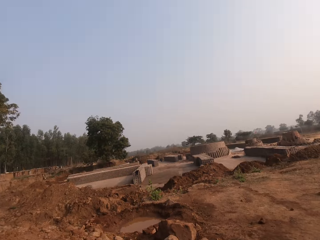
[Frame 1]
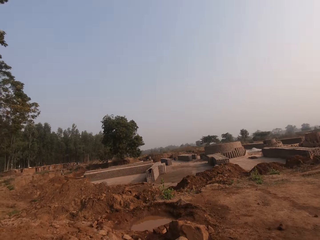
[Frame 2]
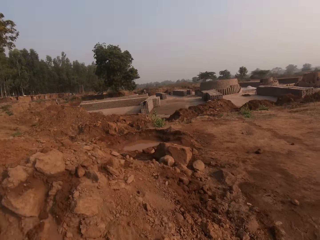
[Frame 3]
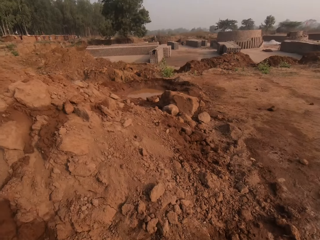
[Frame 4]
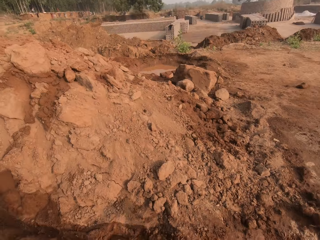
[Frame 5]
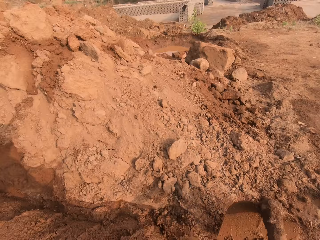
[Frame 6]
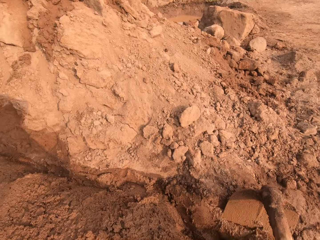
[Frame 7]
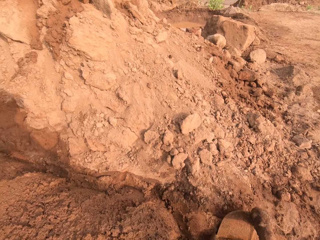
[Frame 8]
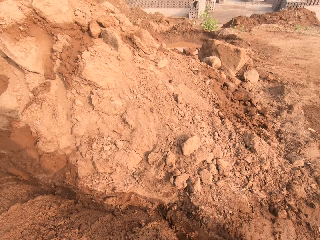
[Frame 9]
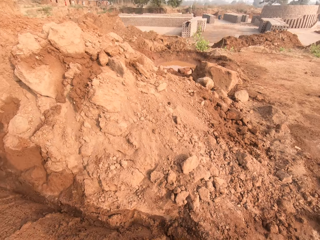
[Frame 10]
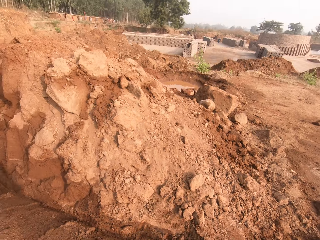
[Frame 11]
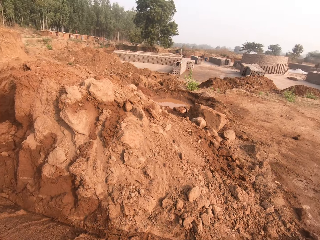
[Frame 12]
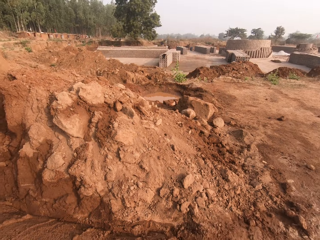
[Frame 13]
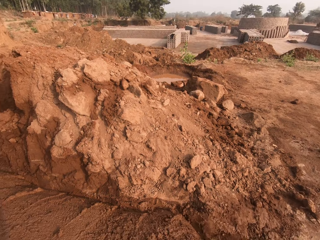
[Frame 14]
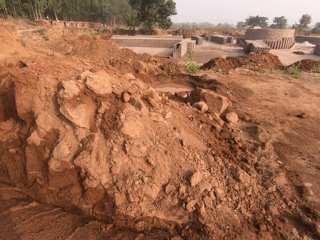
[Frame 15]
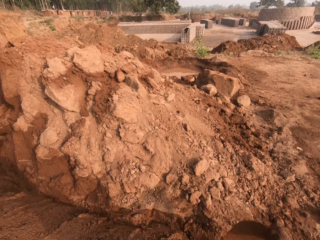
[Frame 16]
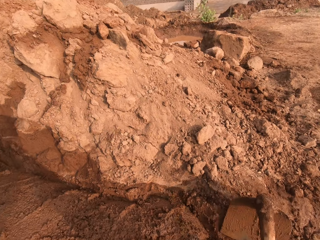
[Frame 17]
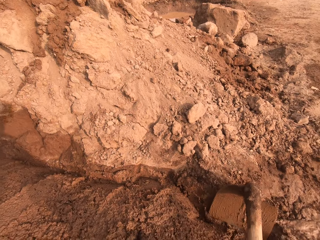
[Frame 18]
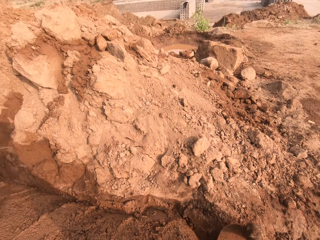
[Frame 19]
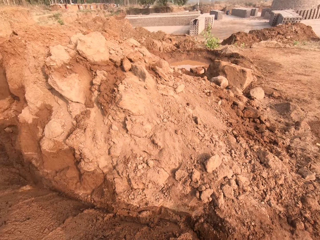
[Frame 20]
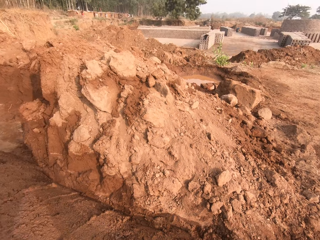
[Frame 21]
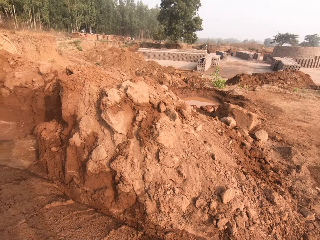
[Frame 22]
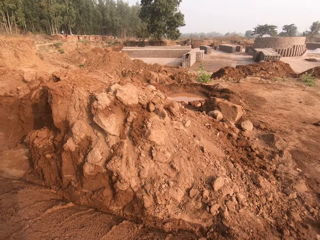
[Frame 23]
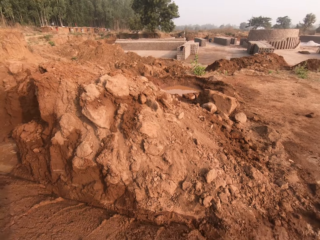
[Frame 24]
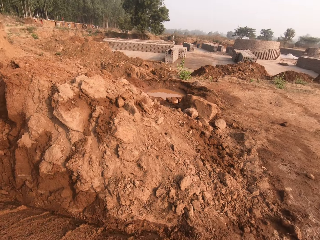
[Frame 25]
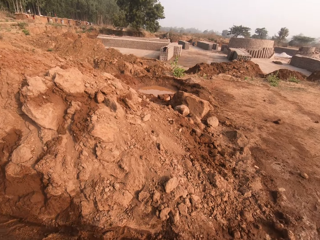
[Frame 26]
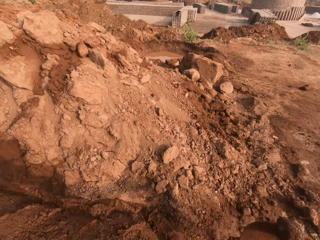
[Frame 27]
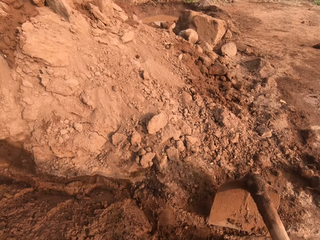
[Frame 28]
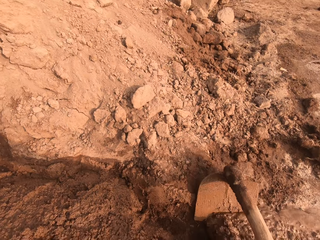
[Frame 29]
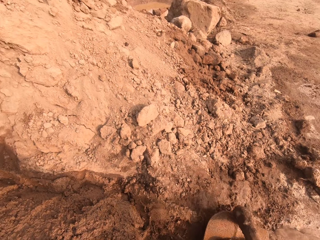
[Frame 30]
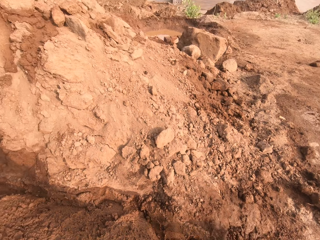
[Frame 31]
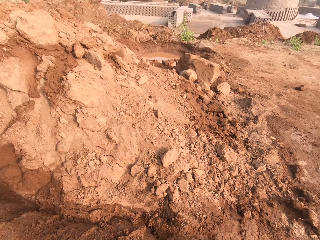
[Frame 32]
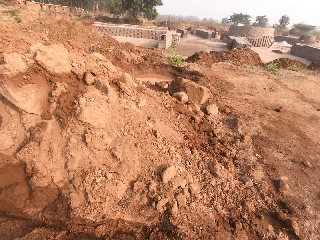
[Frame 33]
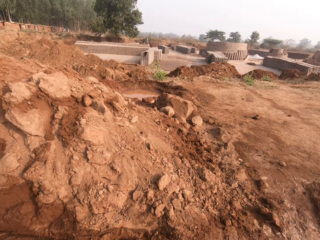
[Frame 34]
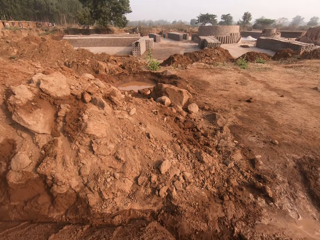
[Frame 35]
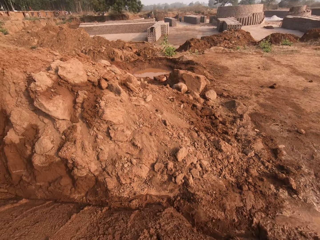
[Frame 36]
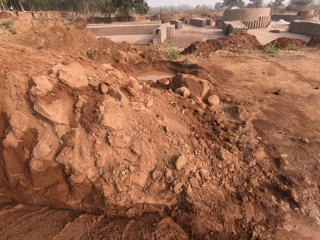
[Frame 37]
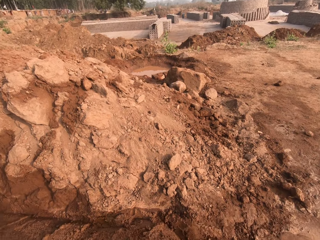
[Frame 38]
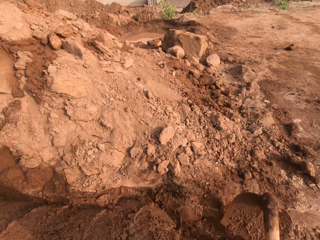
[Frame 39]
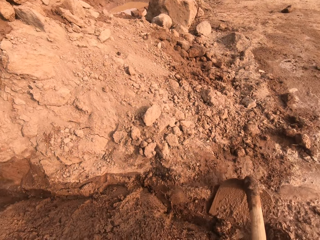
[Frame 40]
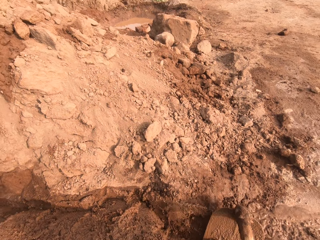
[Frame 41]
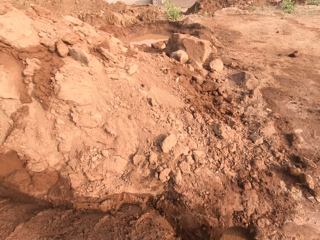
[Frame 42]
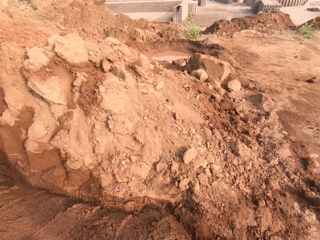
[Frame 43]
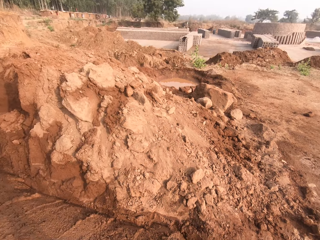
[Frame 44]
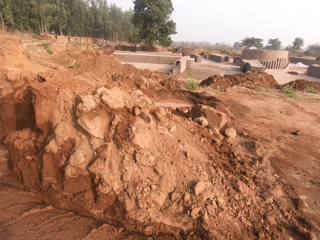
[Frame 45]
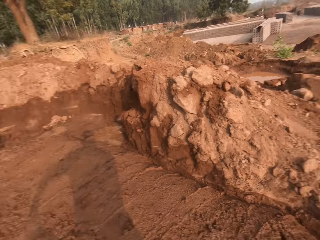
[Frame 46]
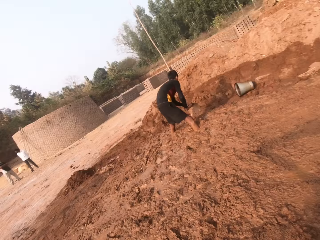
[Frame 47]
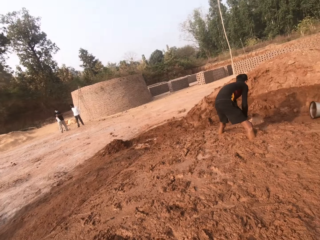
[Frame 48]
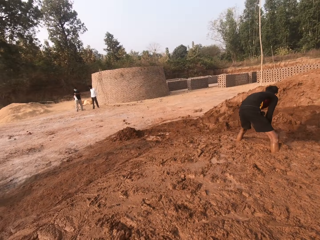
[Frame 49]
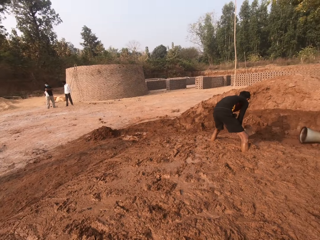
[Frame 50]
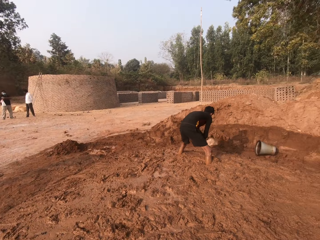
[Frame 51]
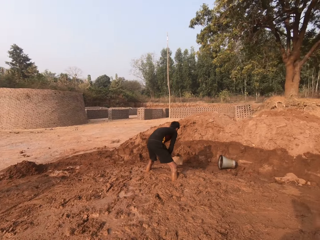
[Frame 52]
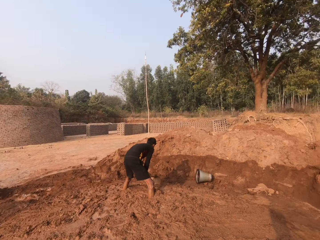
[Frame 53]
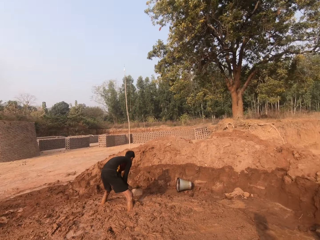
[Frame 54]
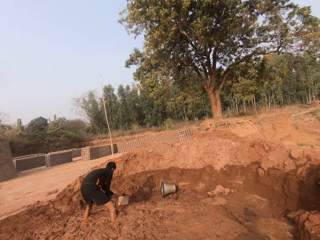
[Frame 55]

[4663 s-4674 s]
The camera wearer packs some sand with the hoe in both hands. They move the soil with the hoe. They look around.

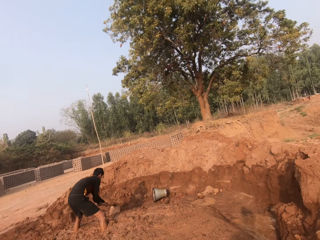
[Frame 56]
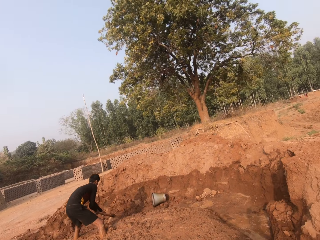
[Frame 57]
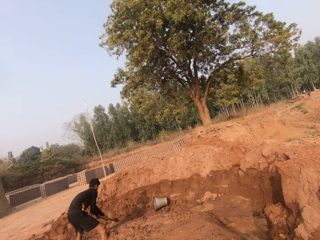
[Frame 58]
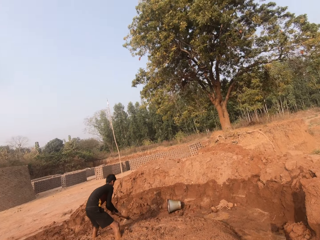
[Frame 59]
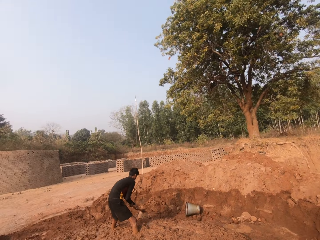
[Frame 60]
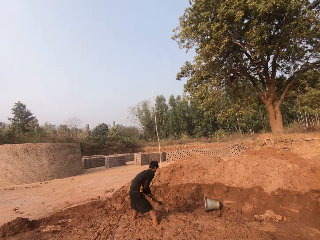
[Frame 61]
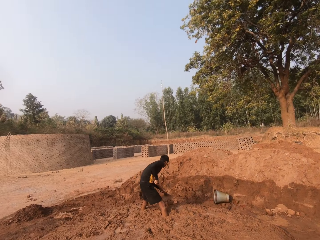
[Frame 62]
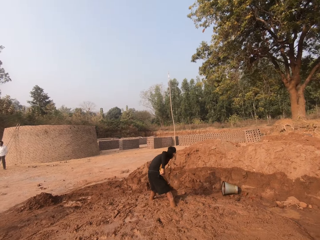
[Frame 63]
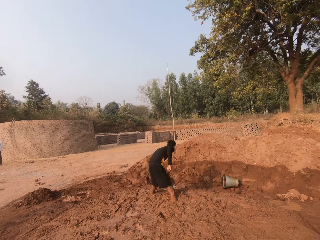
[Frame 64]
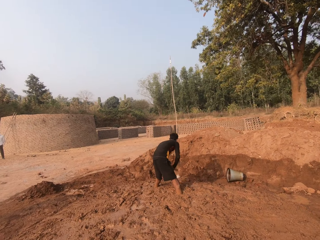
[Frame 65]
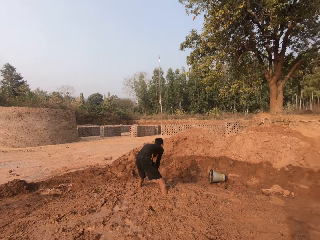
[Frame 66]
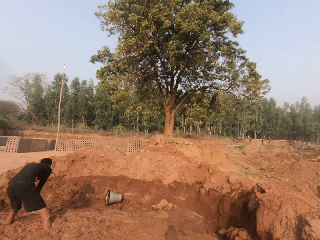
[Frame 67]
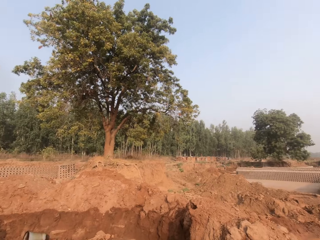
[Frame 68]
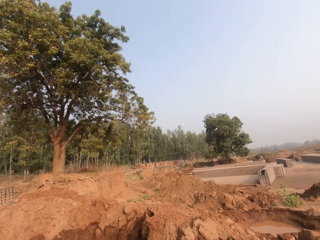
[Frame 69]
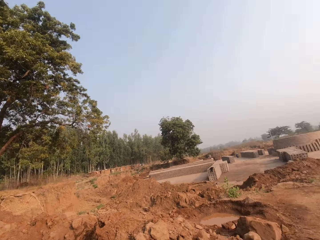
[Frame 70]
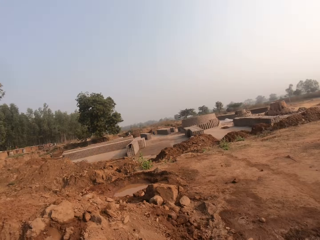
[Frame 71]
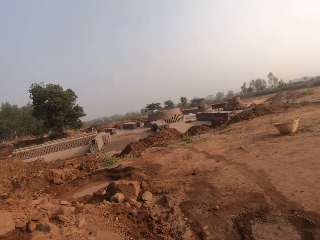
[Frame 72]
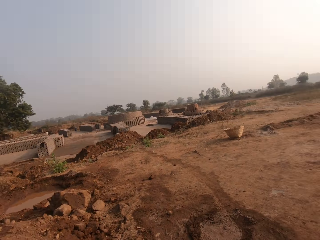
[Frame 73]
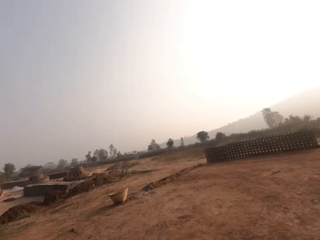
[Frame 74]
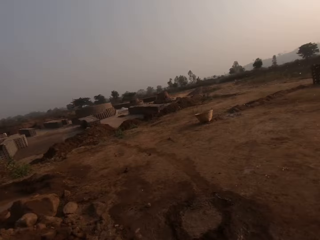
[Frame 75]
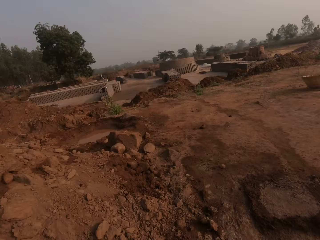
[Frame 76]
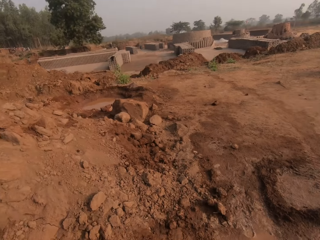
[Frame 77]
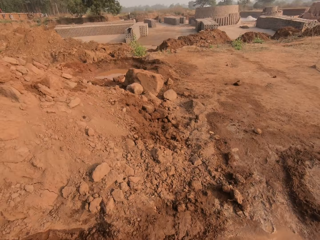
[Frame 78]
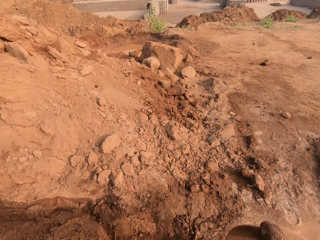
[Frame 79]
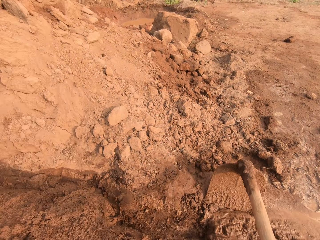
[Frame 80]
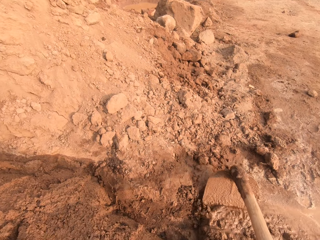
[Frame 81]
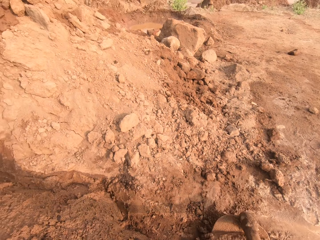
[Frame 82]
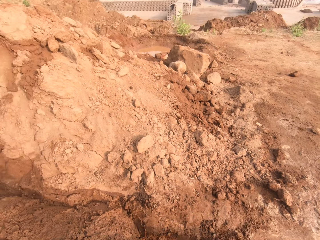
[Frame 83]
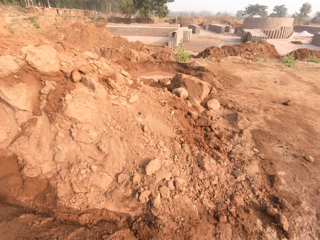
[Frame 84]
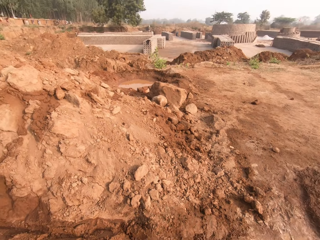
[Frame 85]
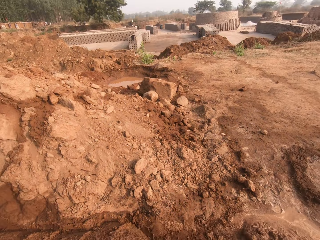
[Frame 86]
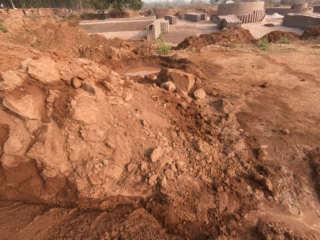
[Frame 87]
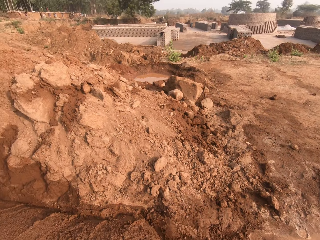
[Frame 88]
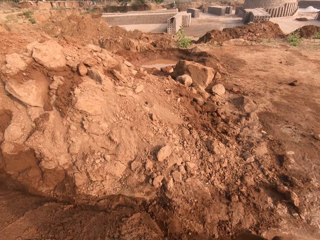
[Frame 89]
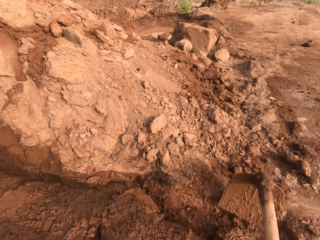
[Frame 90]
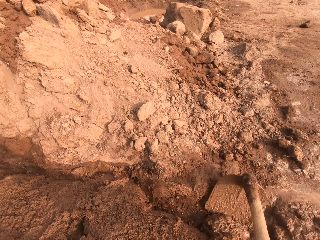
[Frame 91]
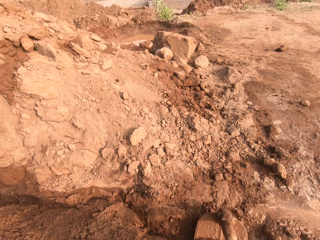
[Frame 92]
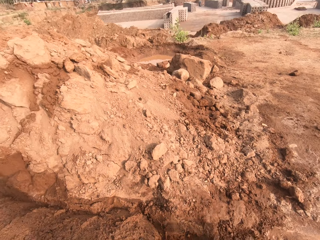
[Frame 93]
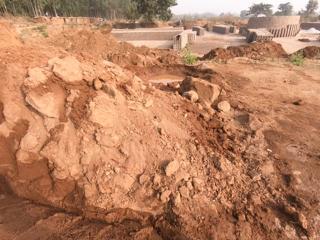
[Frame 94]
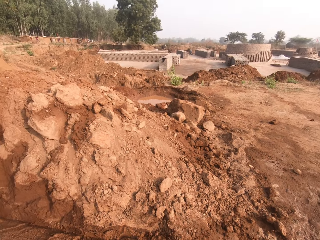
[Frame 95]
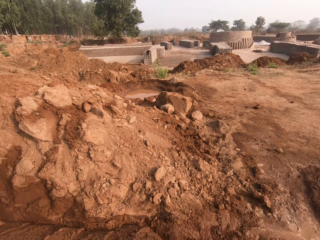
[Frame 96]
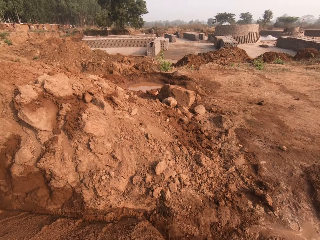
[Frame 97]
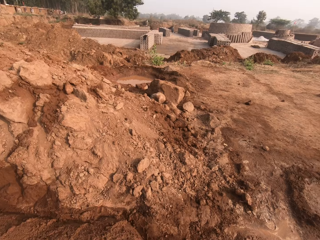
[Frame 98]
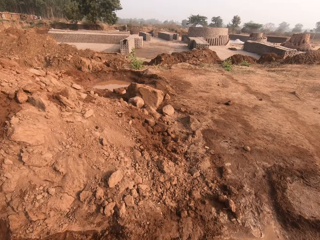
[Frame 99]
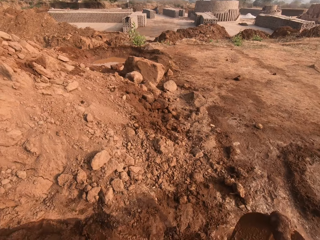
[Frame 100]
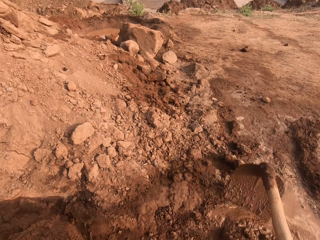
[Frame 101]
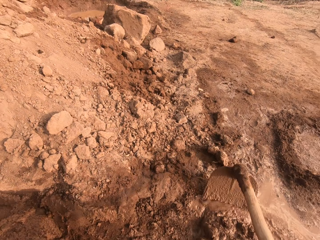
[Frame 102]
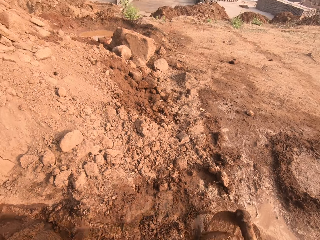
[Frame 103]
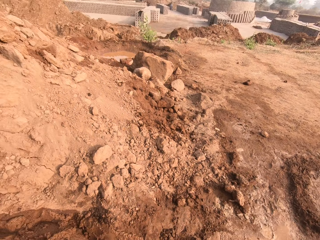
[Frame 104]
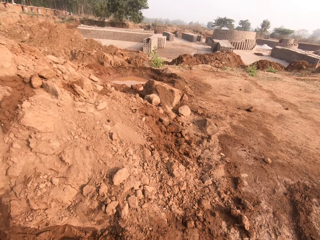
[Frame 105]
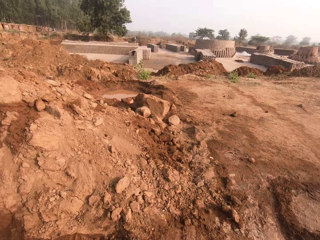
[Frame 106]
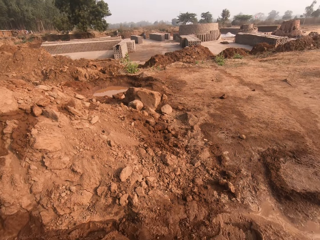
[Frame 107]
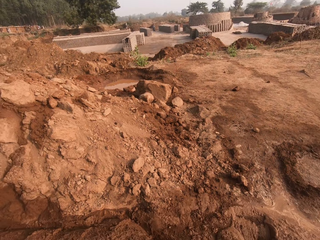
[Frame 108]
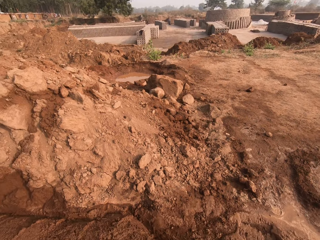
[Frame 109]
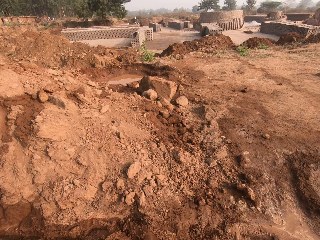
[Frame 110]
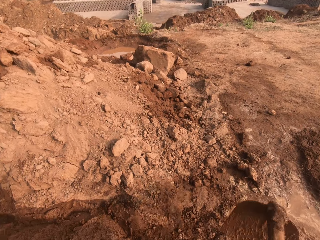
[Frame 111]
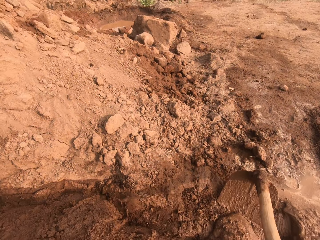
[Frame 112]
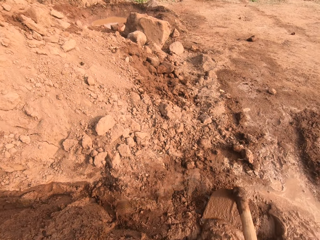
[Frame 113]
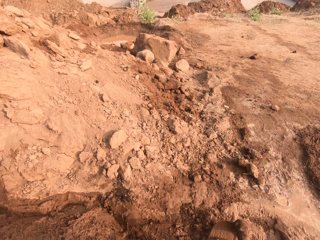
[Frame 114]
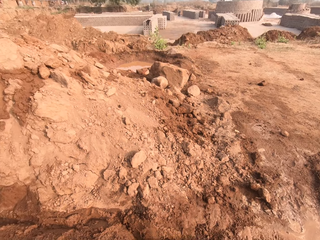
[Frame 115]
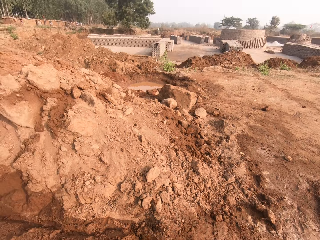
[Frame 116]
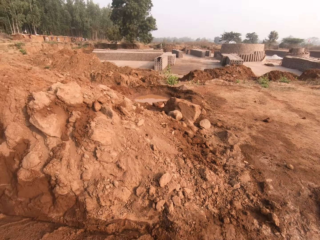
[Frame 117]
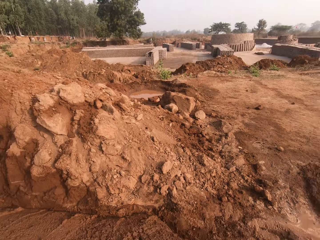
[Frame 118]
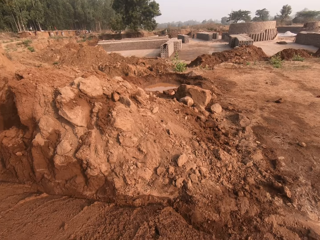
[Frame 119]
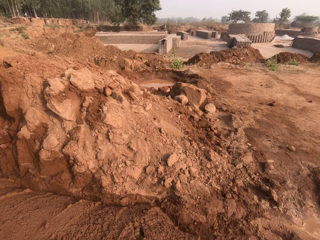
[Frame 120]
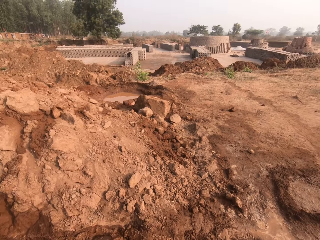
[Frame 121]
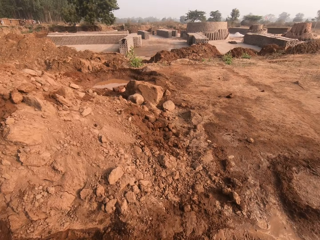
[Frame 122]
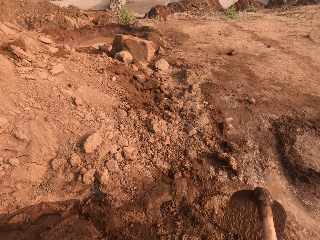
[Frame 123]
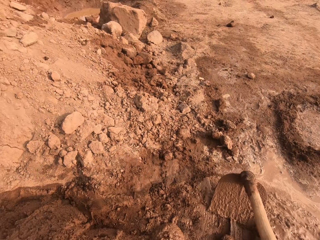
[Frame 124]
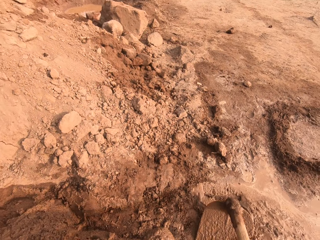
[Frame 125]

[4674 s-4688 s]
The boy packs some sand with the hoe in both hands. The boy moves the soil with the hoe. The camera wearer looks around. They spit. They pack some sand with the hoe in both hands. They move the soil with the hoe.
